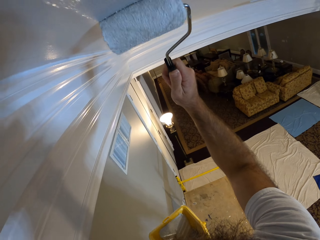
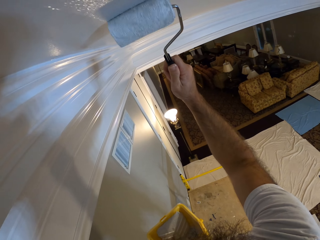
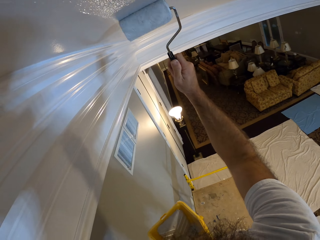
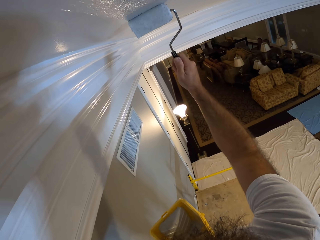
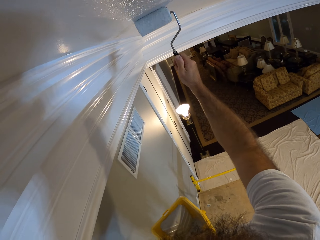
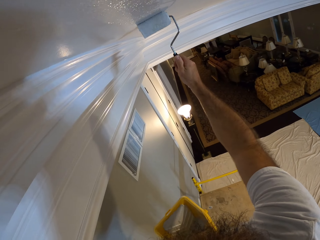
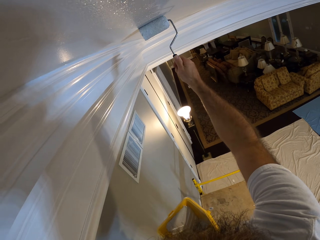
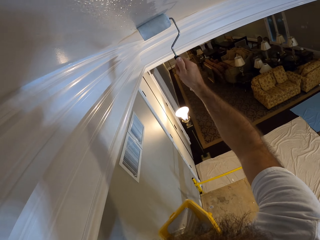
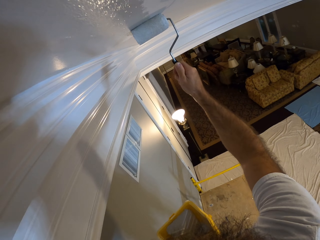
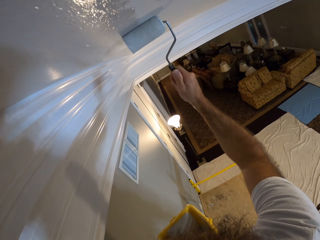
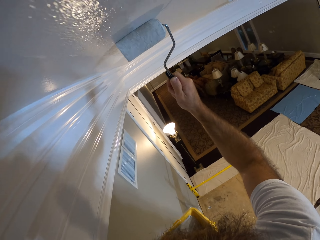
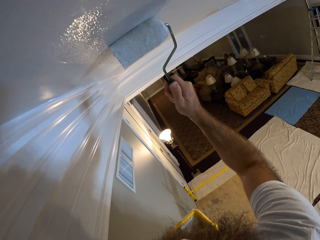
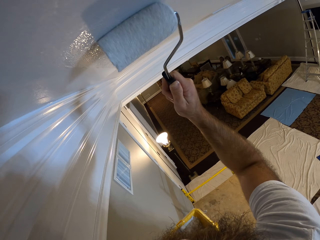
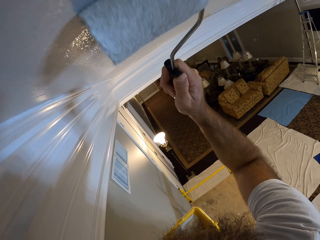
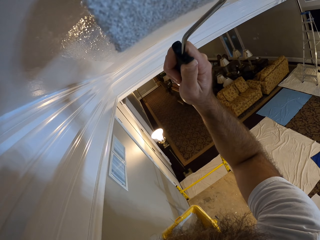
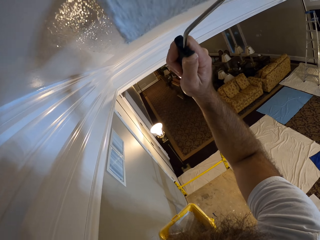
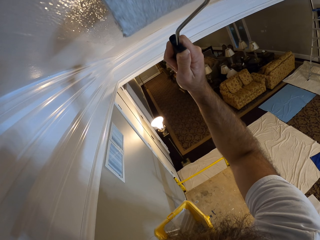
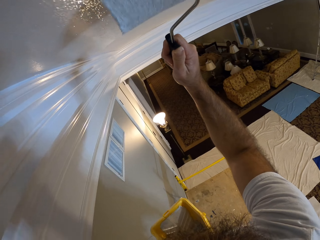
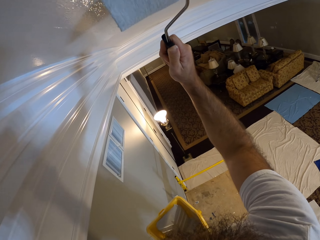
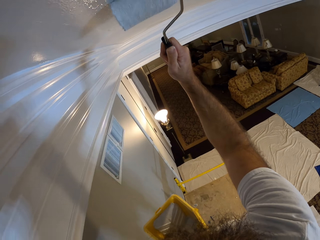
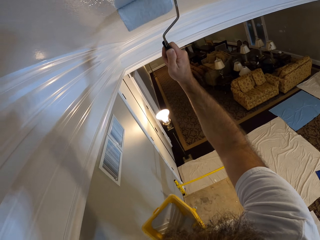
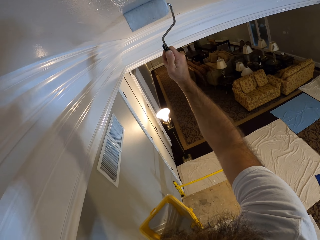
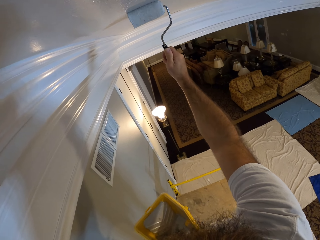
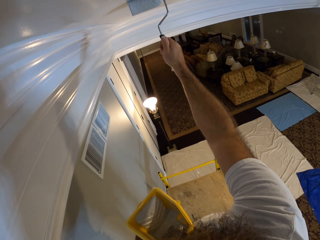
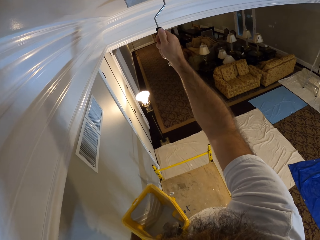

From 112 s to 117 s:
The camera wearer uses the roller on the ceiling.

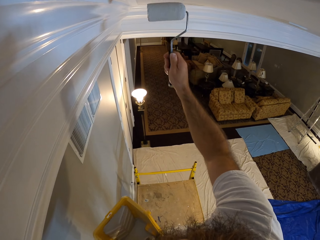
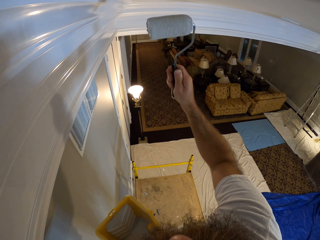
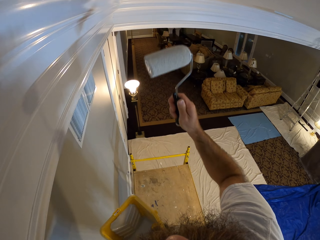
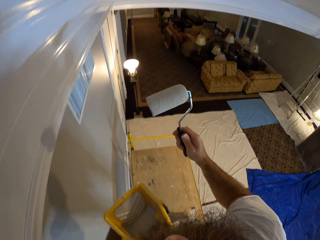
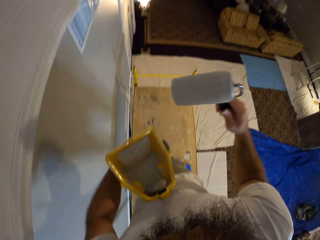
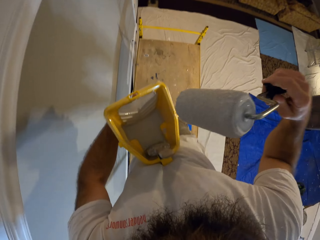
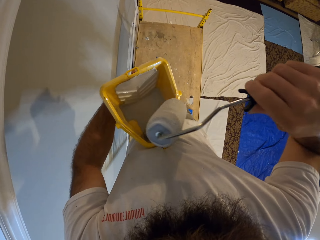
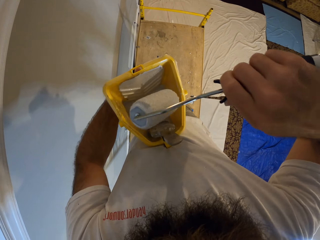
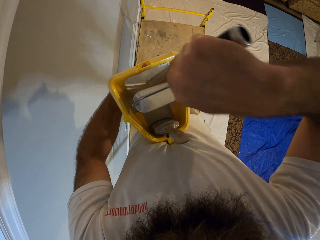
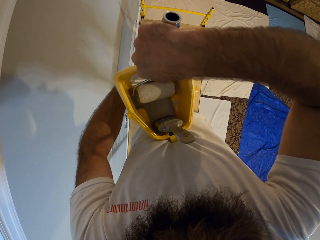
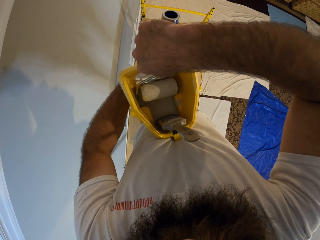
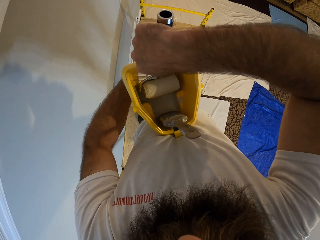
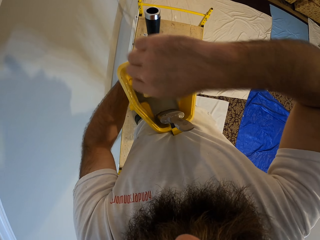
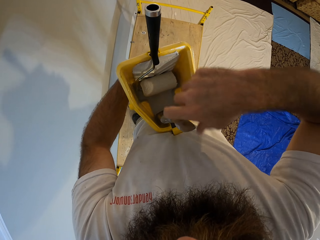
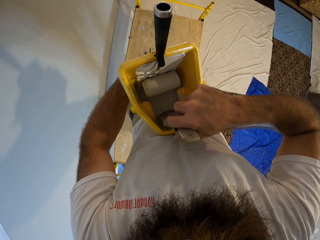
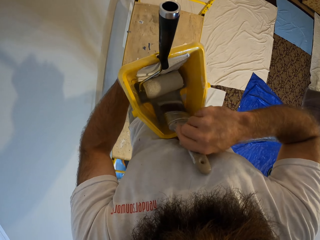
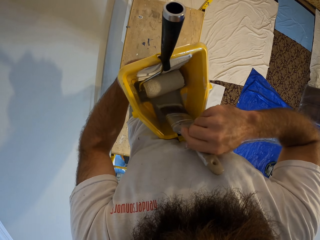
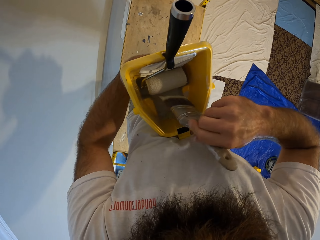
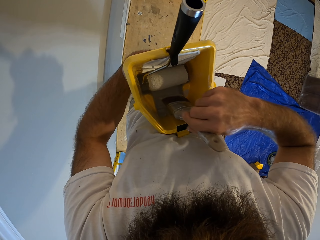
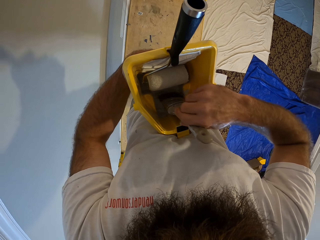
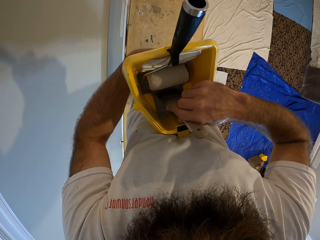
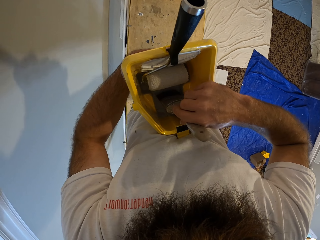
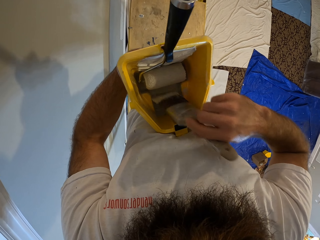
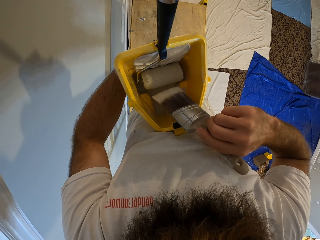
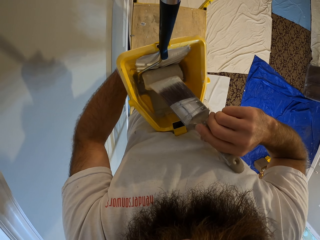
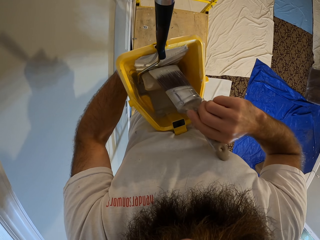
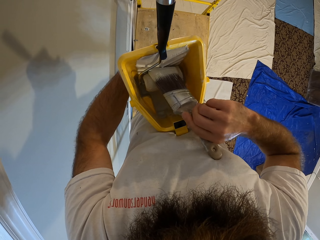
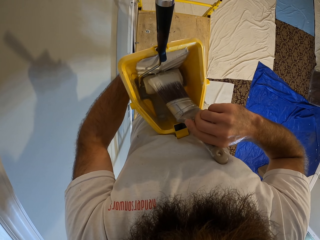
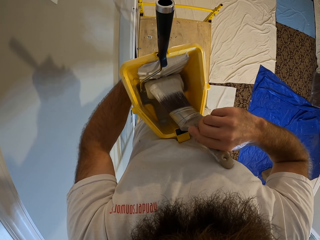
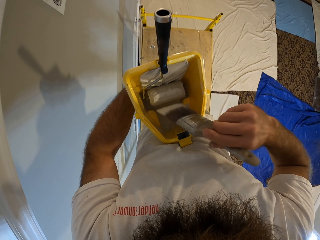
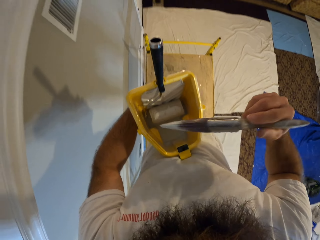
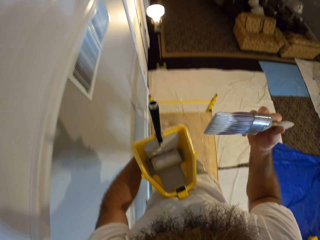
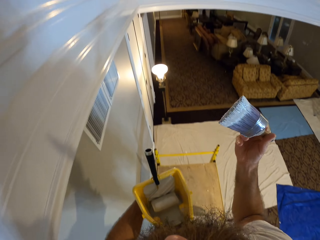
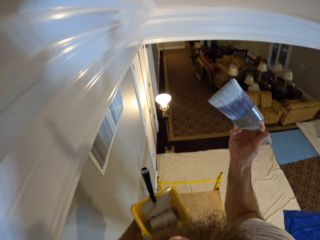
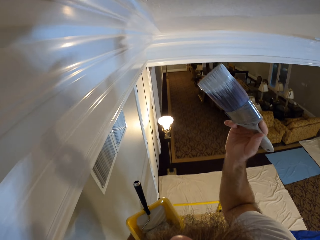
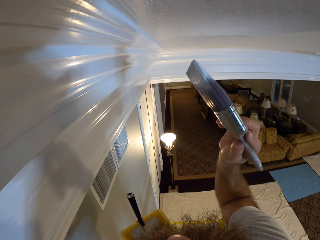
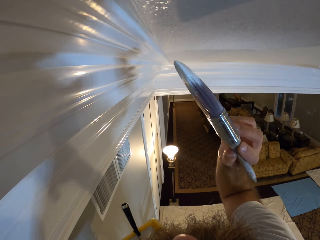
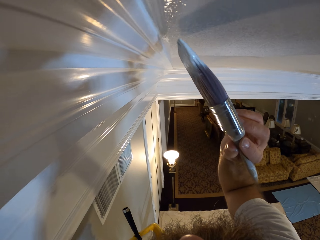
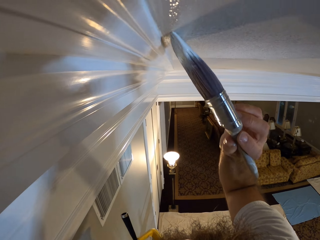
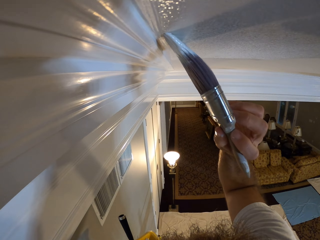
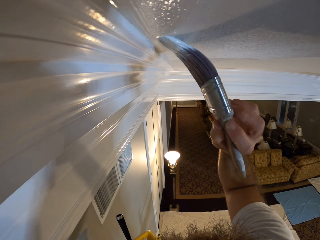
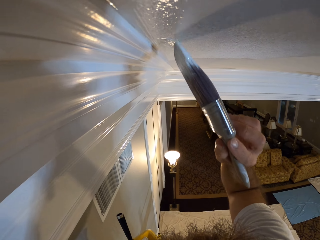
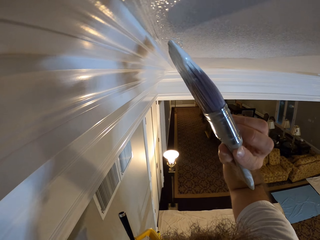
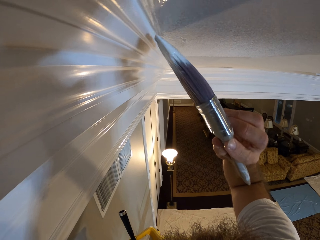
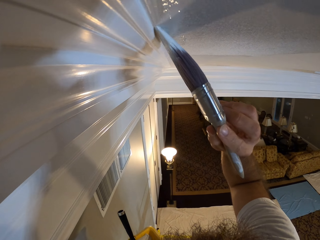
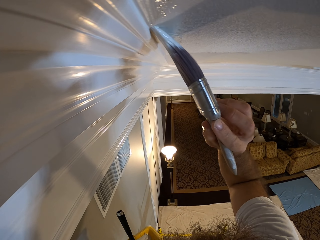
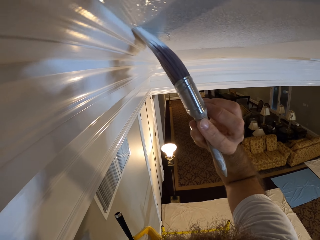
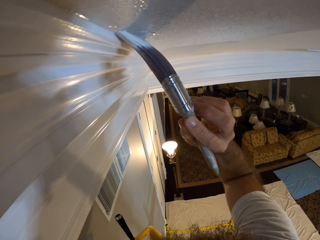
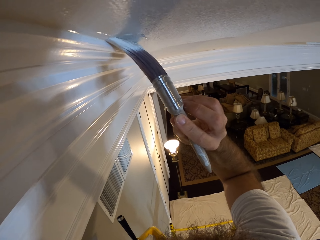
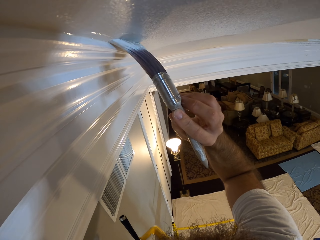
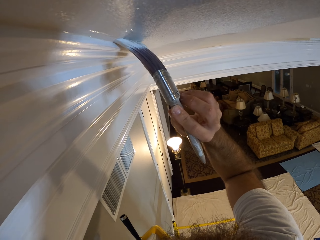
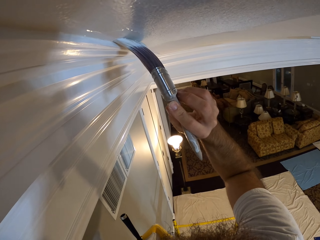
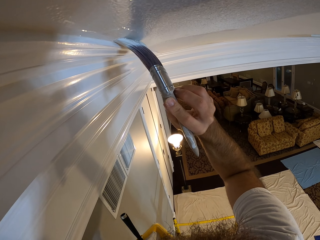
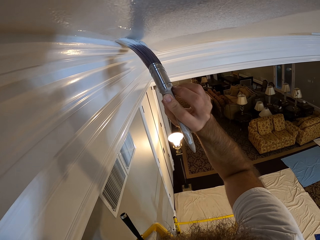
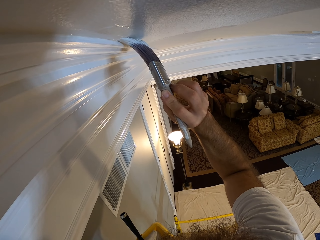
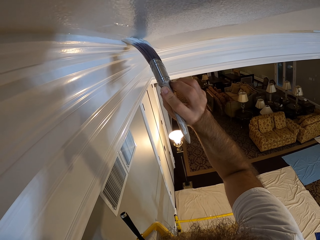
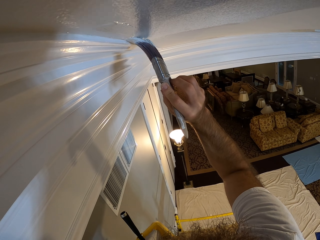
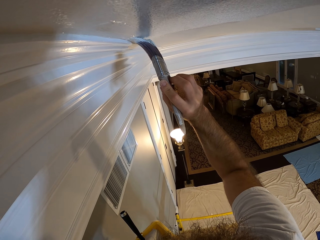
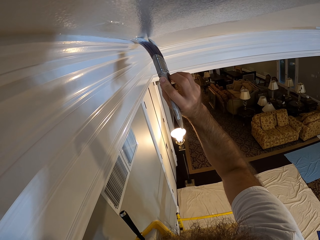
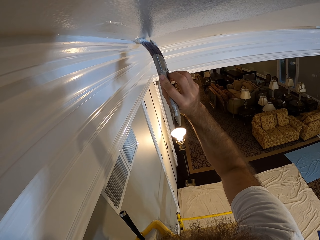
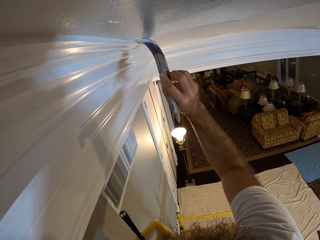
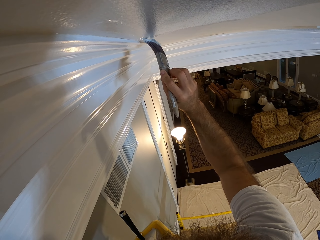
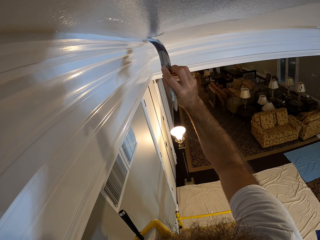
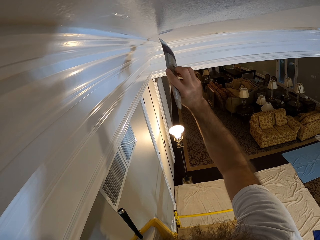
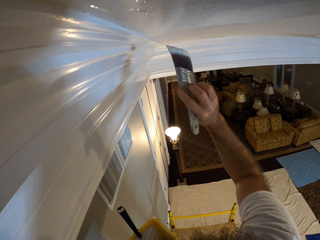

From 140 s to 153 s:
The camera wearer drops the paint roller in the bucket with his right hand. He picks up the paint brush from the bucket with his right hand. He holds the paint brush. He takes paint from the bucket with the paint brush in his right hand. He rubs the paint brush on the roller. He paints the ceiling with the paint brush in his right hand.

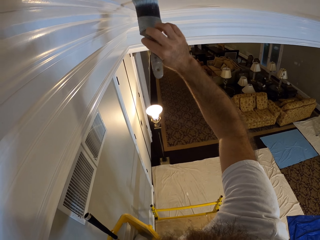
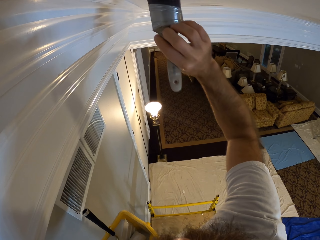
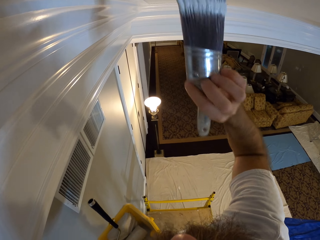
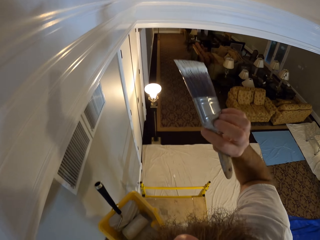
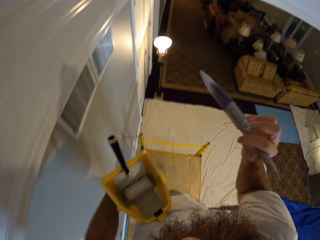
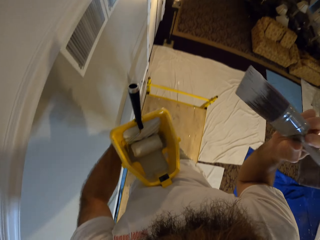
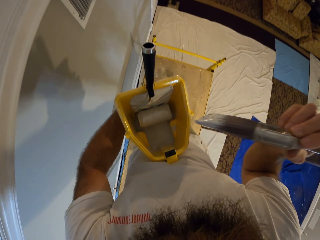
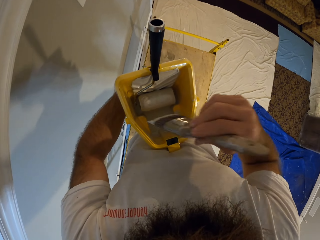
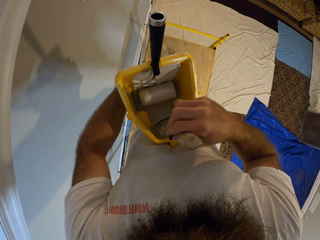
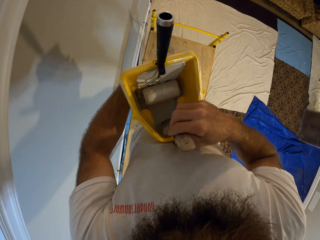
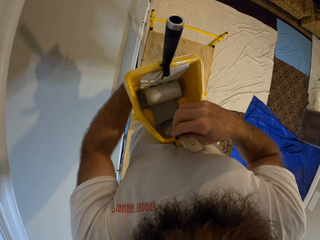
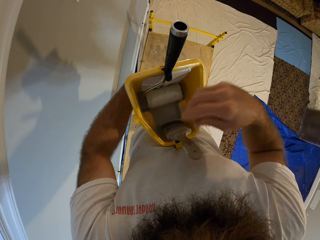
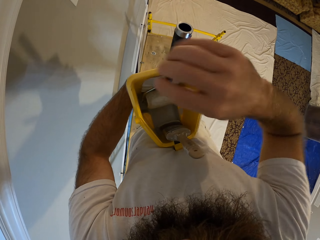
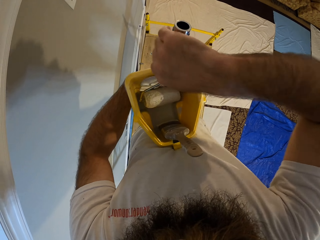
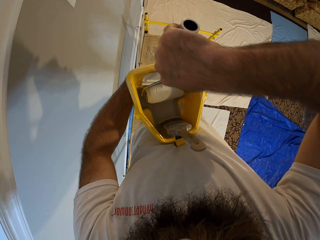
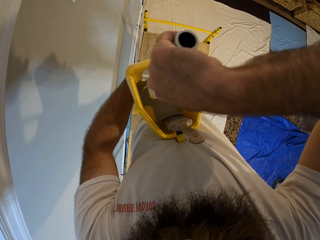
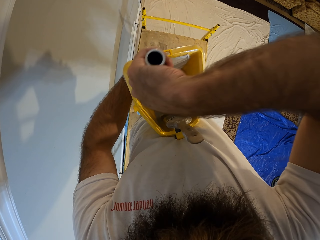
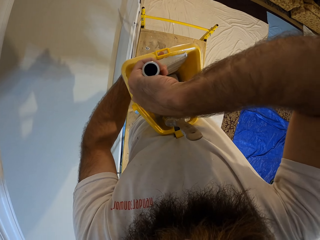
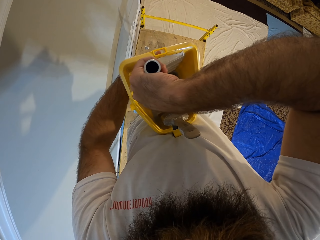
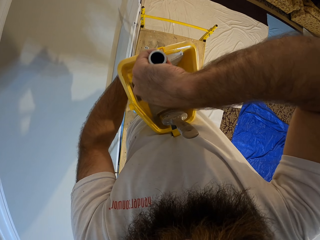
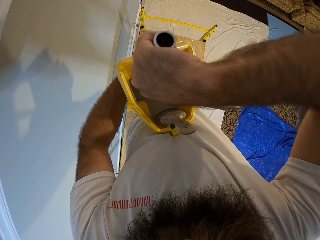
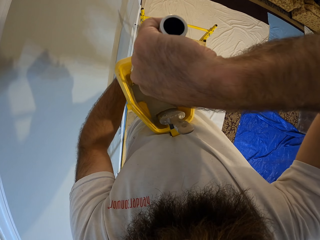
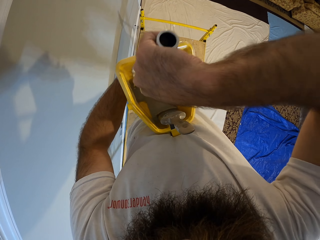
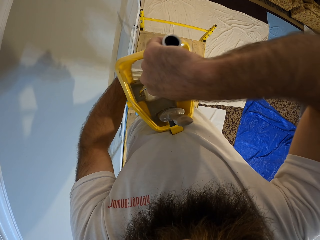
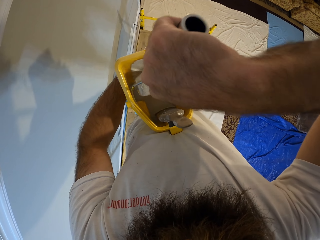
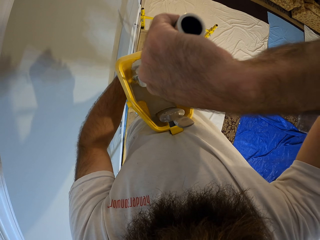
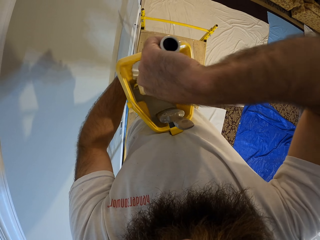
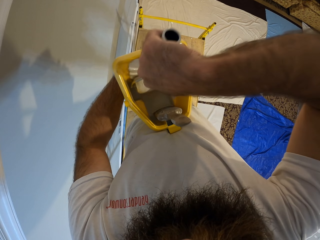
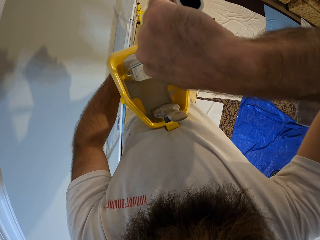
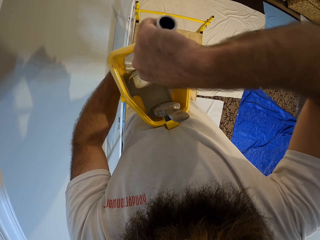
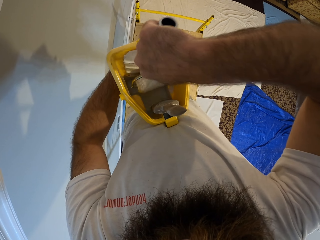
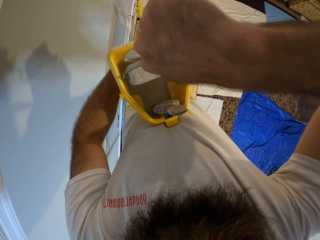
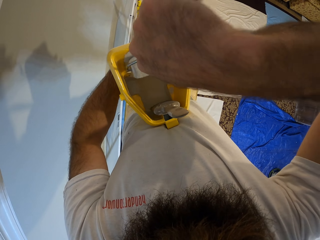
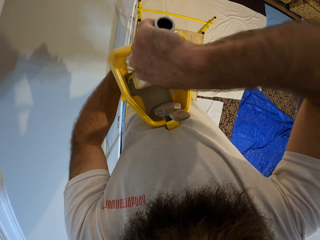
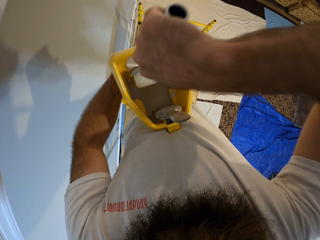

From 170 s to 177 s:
The camera wearer drops the paint brush in the bucket with his right hand. He picks up the paint roller from the bucket with his right hand. He rubs the roller on the bucket.
